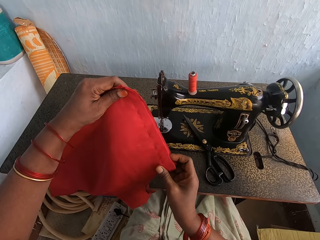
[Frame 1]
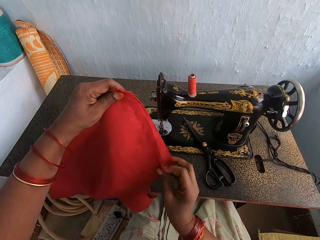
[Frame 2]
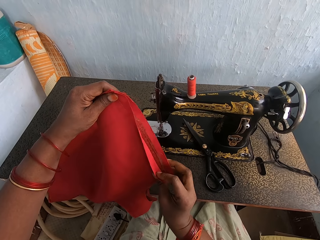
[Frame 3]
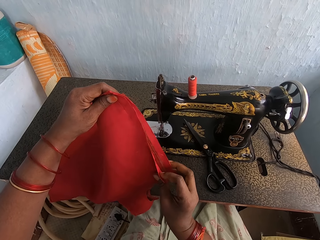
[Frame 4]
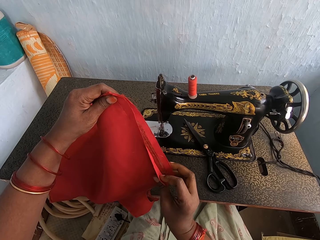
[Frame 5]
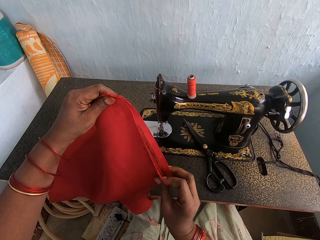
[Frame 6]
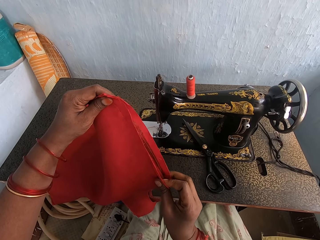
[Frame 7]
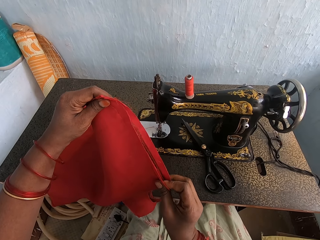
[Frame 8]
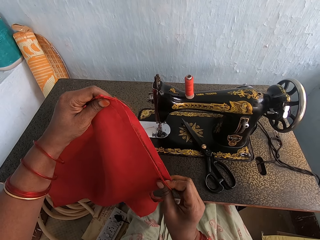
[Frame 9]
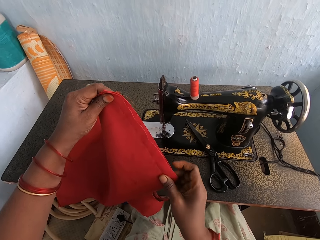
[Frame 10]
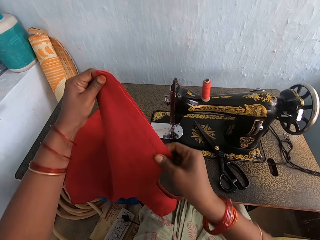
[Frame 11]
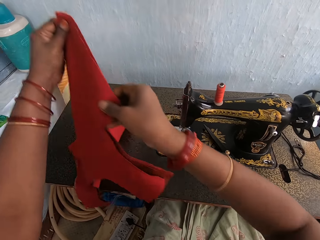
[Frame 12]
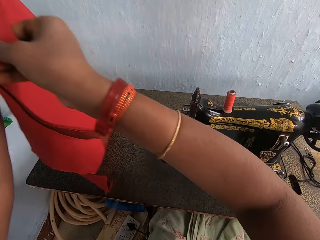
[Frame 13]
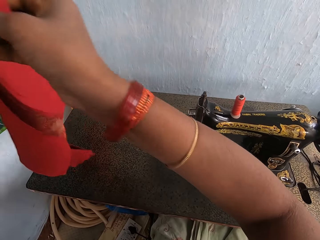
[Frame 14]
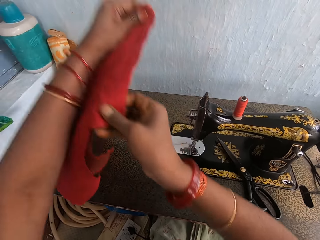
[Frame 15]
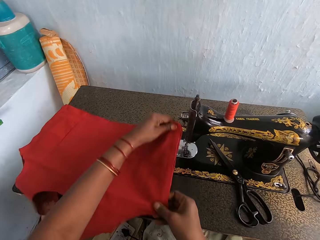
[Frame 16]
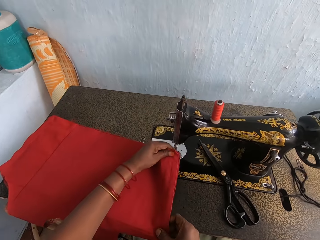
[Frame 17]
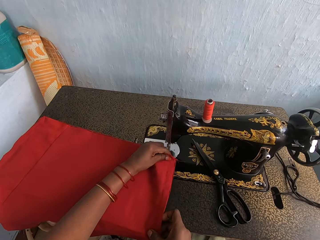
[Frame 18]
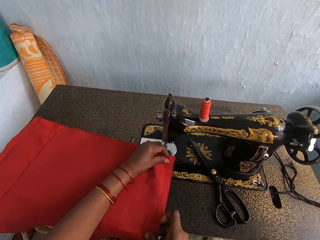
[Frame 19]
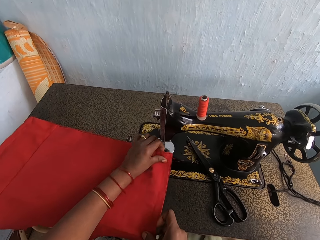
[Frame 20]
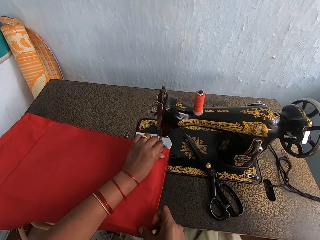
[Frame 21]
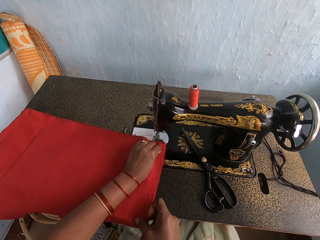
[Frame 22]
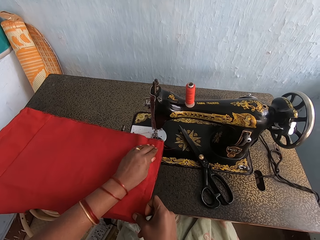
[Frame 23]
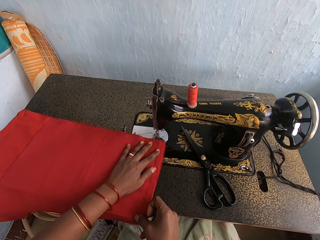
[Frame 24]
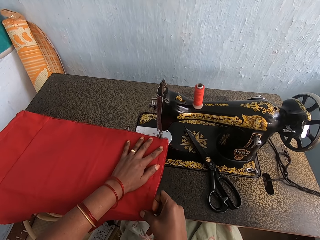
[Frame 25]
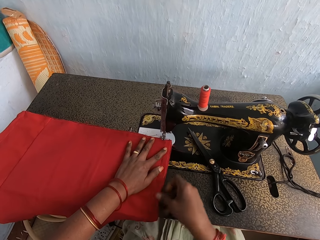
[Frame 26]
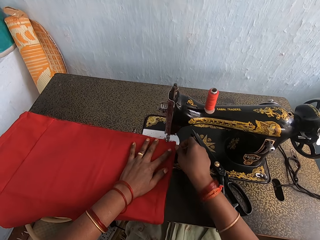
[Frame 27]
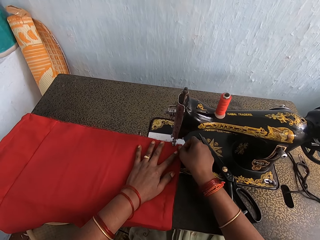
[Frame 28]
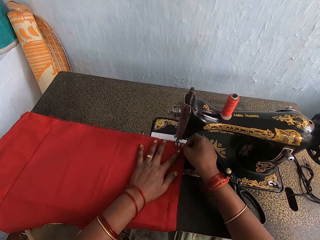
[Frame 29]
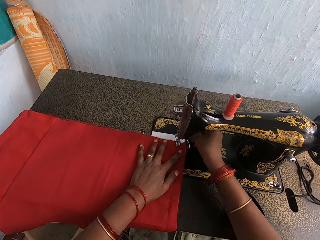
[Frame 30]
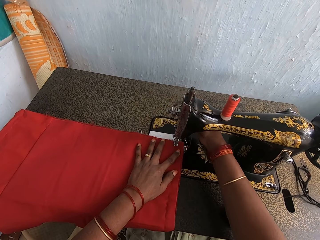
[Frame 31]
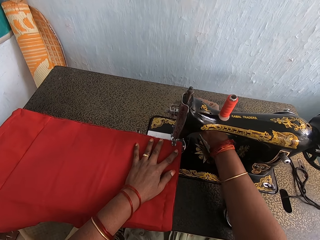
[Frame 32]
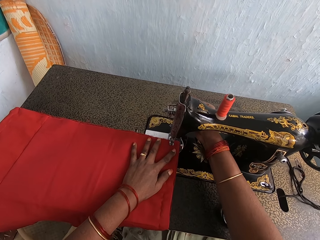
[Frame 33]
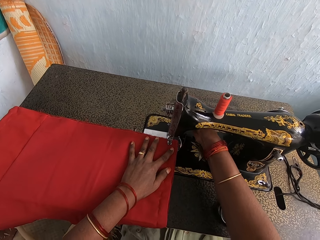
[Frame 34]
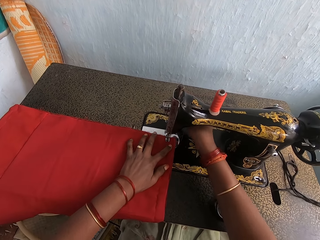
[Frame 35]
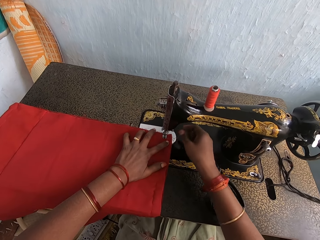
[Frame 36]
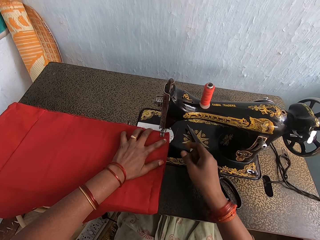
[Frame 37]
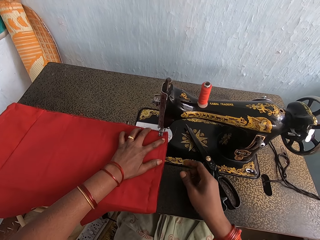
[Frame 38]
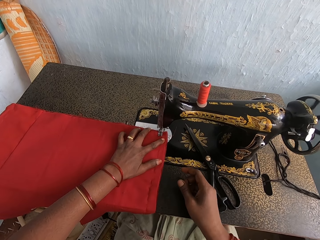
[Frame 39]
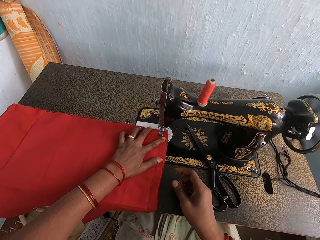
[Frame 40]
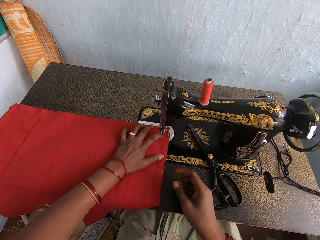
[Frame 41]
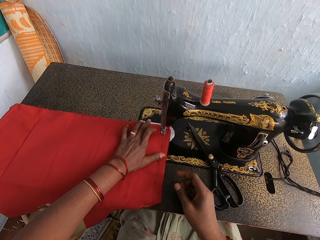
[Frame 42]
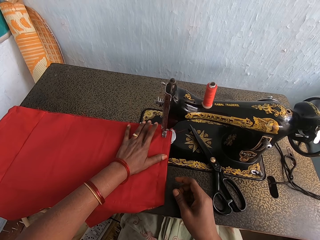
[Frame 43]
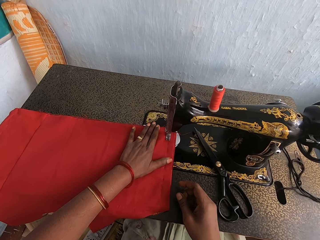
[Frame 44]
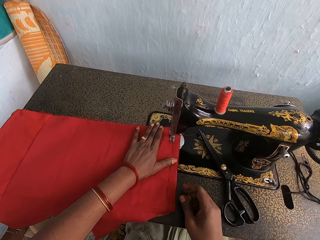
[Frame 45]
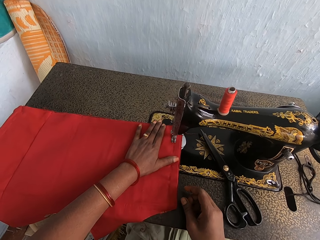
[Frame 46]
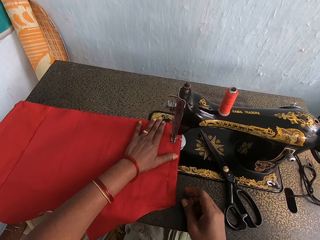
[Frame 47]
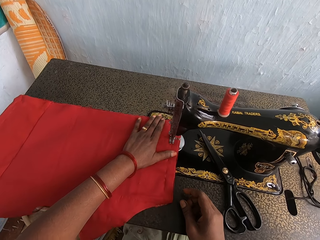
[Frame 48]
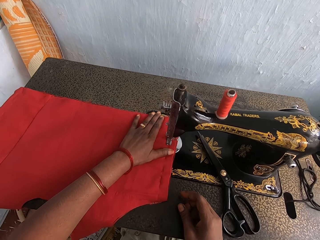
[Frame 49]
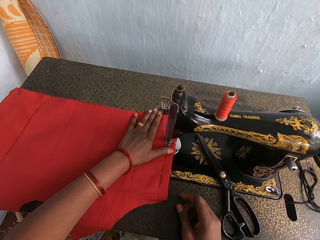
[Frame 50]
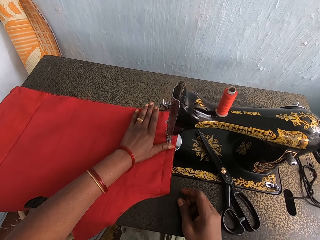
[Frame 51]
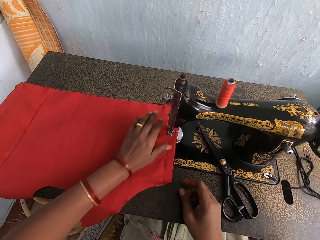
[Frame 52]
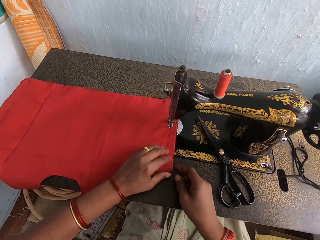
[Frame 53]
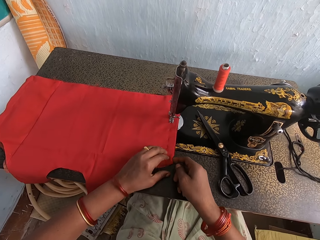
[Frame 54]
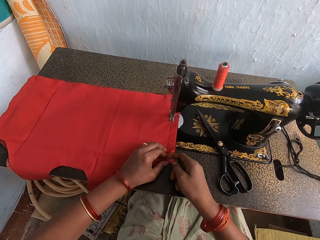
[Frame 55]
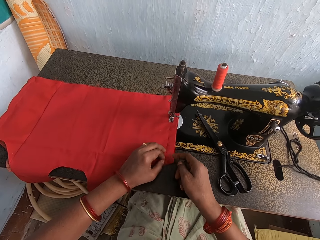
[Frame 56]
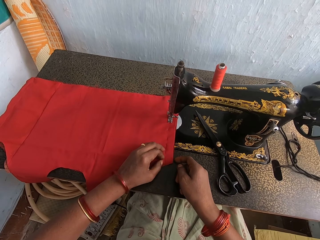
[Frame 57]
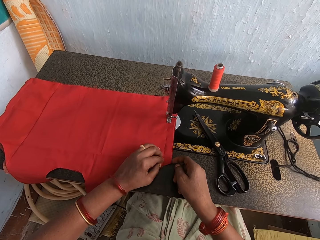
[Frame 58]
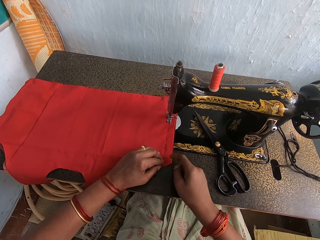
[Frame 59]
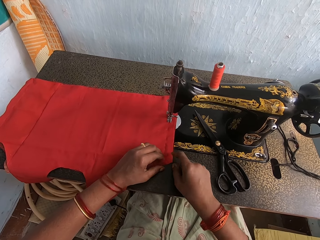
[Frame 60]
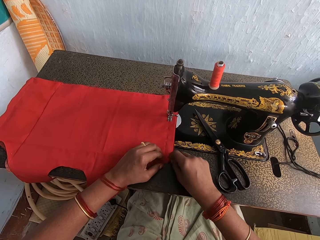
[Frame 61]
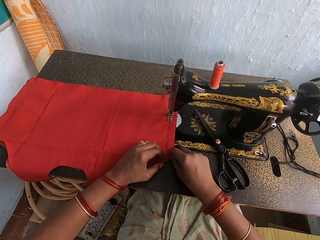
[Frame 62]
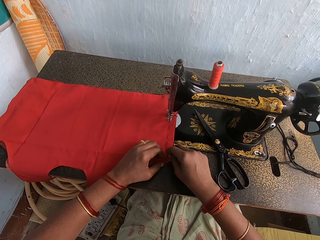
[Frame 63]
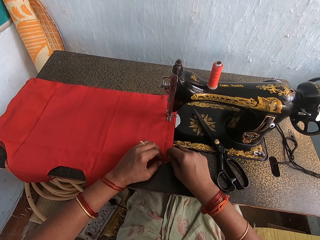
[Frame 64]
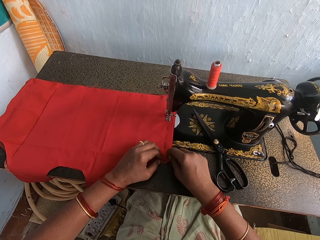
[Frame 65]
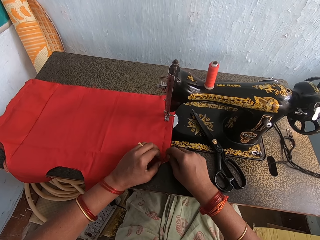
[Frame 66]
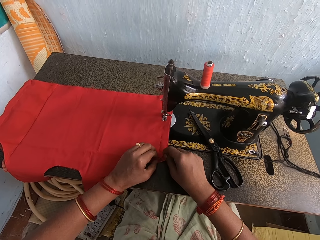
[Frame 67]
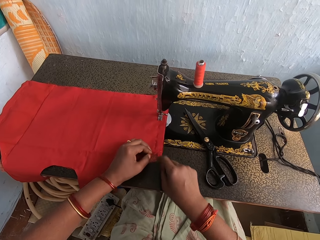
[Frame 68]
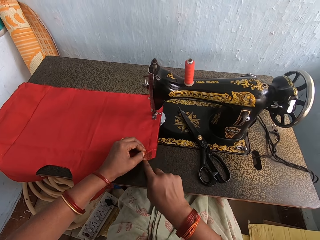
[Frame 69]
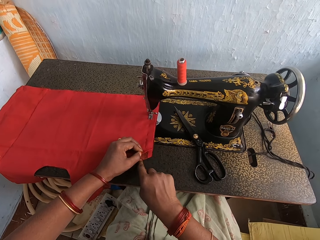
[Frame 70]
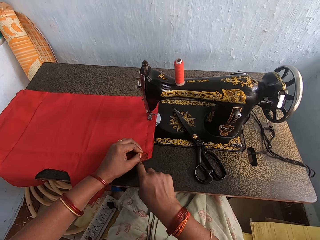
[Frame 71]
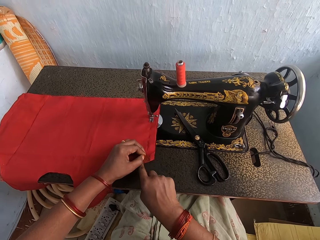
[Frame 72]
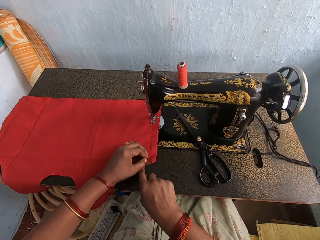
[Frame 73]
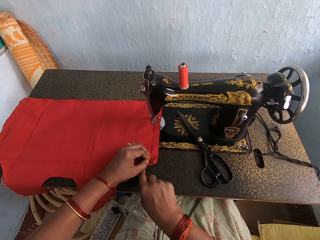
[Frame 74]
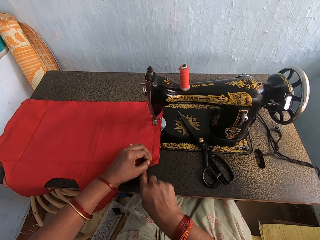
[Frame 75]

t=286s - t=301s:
The camera wearer holds the cloth with both hands. They align the cloth with both hands. They position the cloth on the sewing needle. They lower the machine presser bar lifter. They operate the sewing machine with the right hand. They sew the cloth with a sewing machine. They hold the cloth with both hands. They align the cloth edges with both hands.

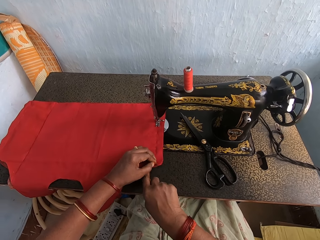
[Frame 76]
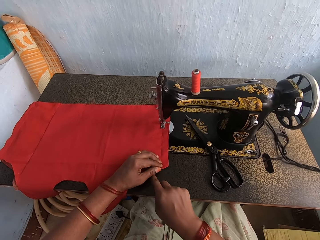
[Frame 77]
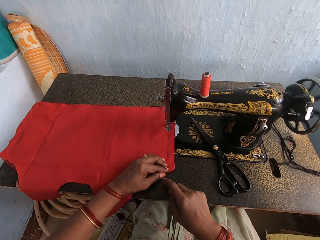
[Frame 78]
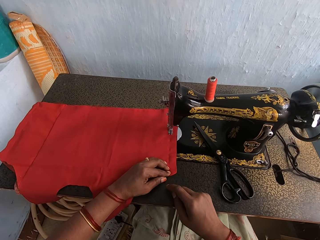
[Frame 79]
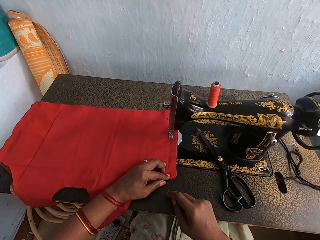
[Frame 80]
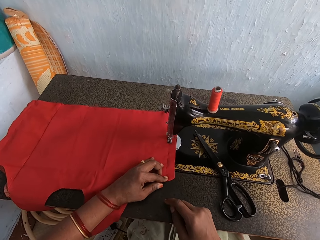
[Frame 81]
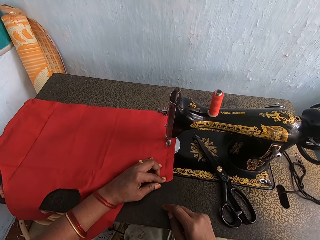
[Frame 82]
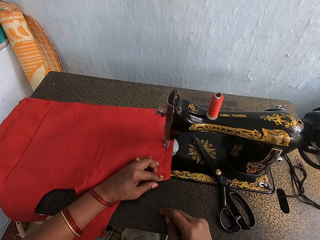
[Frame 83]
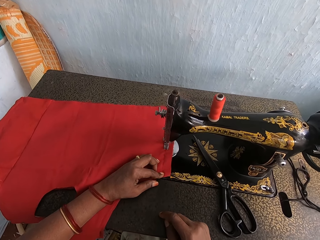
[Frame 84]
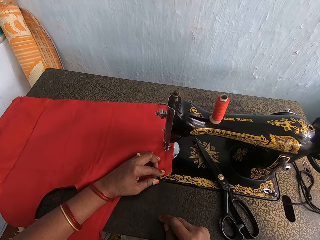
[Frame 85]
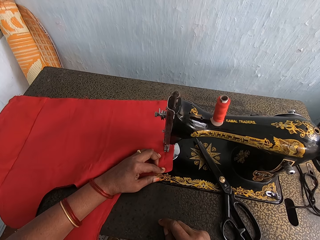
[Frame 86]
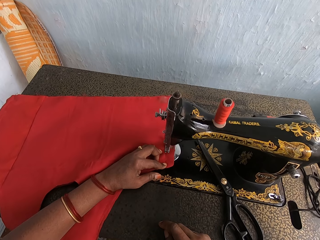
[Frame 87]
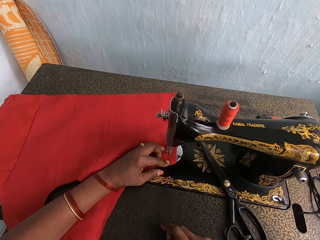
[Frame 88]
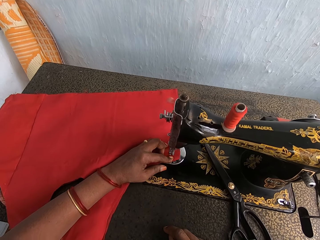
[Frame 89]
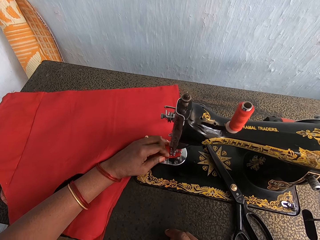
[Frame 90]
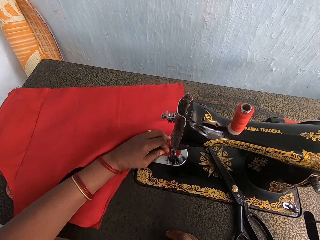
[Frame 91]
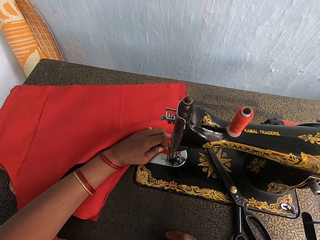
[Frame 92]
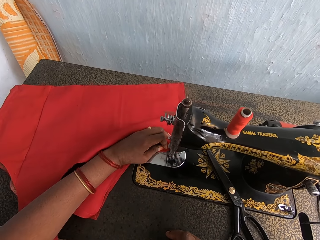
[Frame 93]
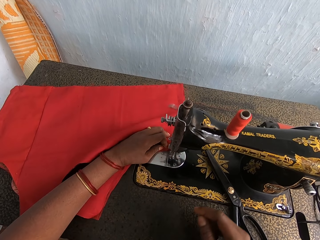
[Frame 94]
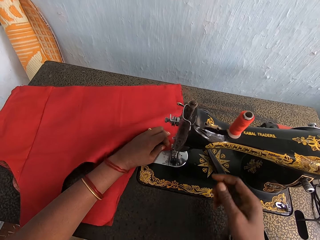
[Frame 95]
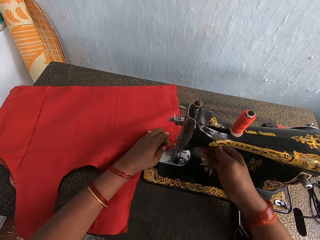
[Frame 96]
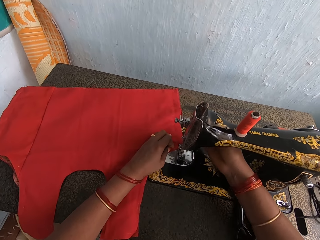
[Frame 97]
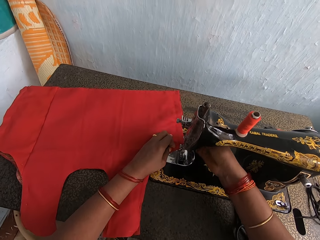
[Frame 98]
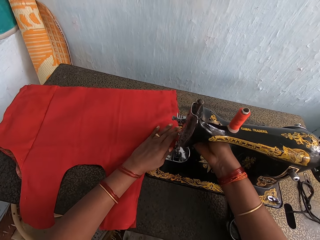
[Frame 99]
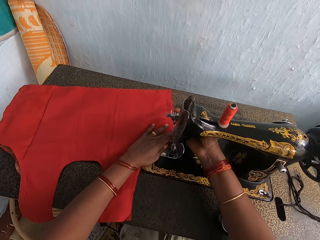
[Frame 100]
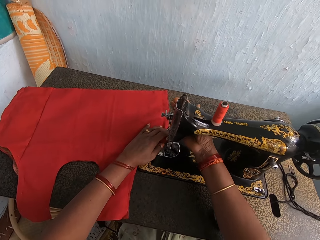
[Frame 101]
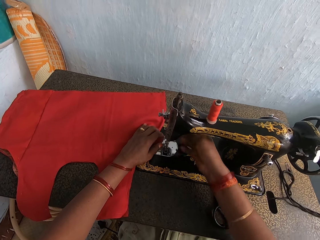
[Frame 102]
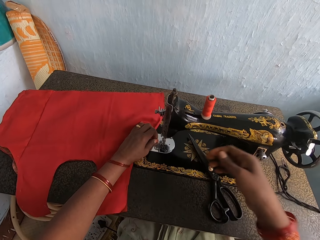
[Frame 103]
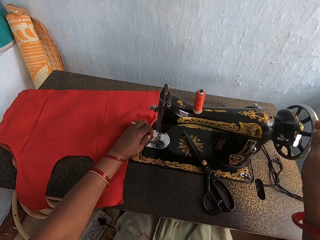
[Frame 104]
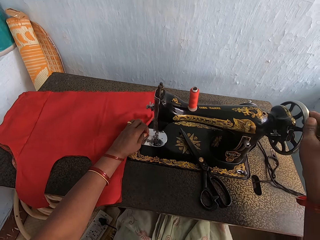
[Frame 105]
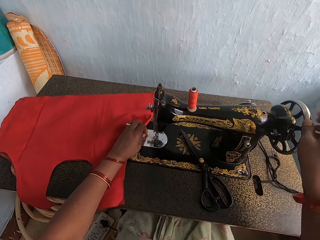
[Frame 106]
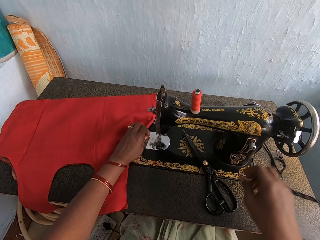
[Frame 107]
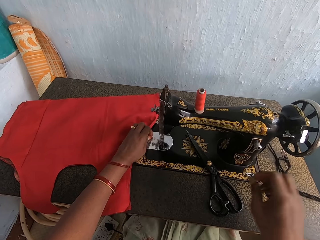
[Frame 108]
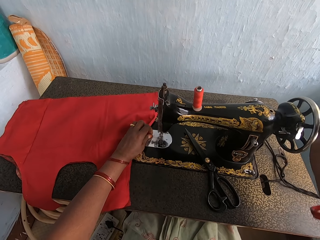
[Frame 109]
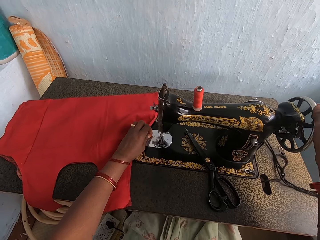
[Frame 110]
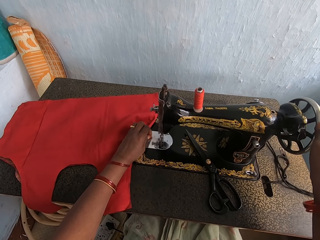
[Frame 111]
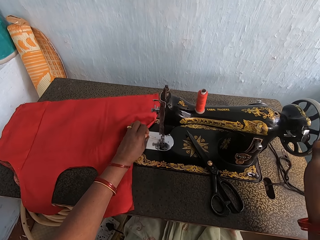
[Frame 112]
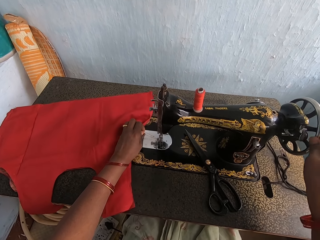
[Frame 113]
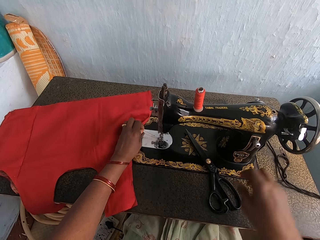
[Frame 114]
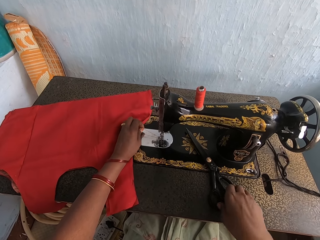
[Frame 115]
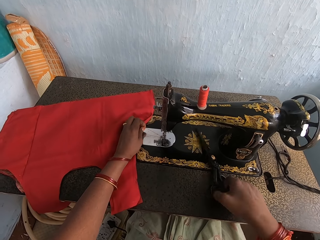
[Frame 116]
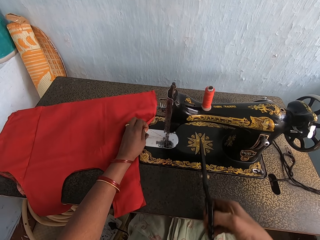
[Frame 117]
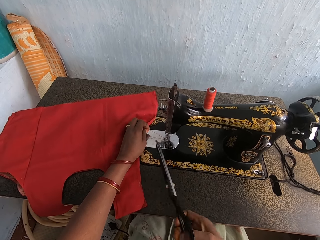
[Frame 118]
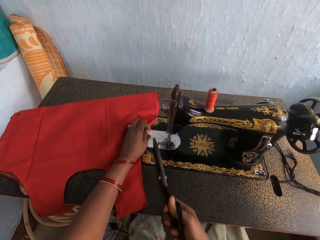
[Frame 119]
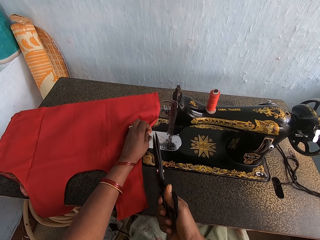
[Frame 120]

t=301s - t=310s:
The camera wearer sews the cloth with a sewing machine. They operate the sewing machine with the right hand. They lift the machine presser bar lifter. They turn the machine balance wheel. They pick up the scissors on the table with the right hand.
